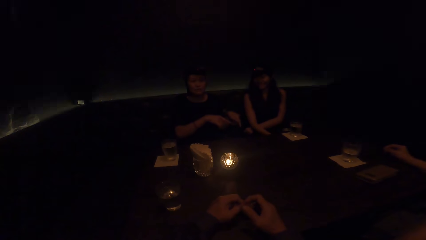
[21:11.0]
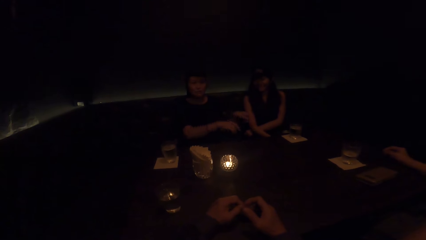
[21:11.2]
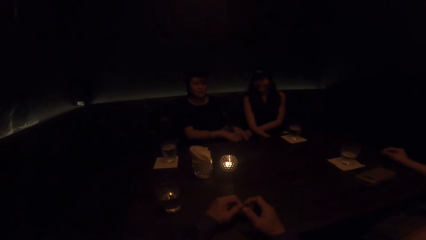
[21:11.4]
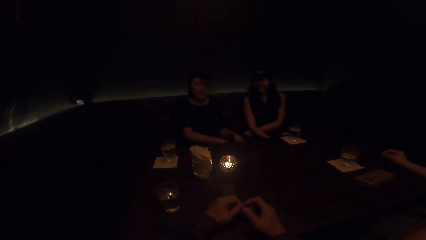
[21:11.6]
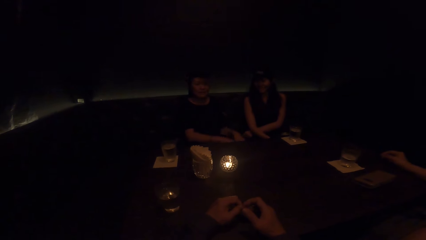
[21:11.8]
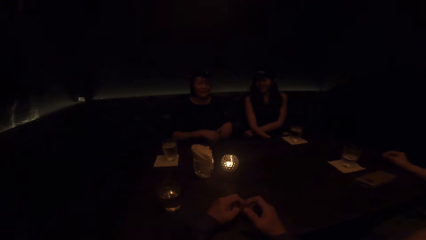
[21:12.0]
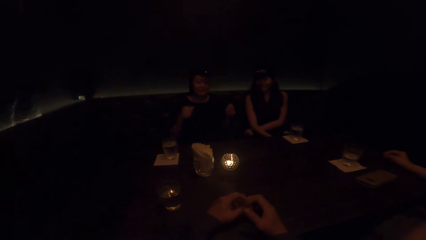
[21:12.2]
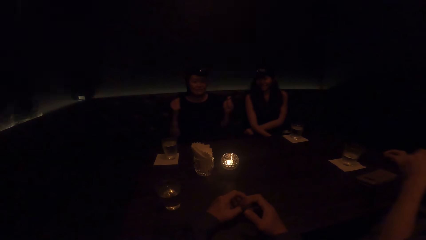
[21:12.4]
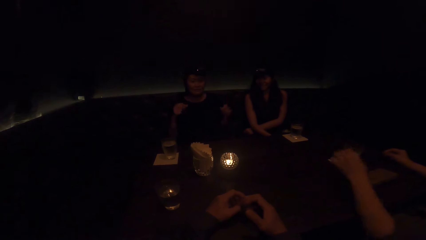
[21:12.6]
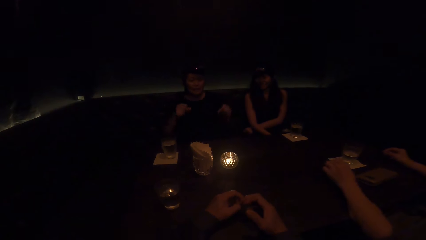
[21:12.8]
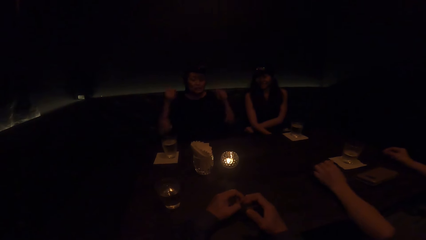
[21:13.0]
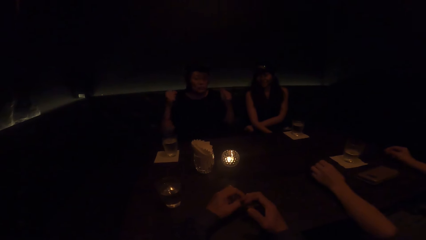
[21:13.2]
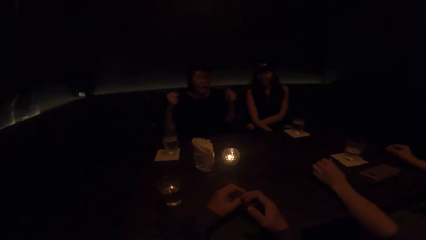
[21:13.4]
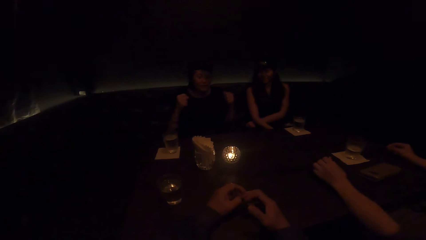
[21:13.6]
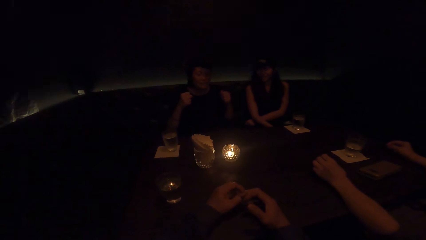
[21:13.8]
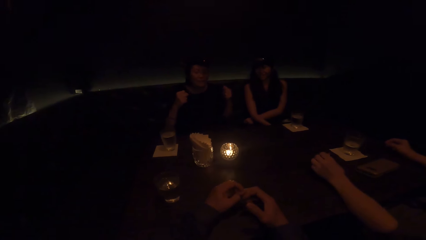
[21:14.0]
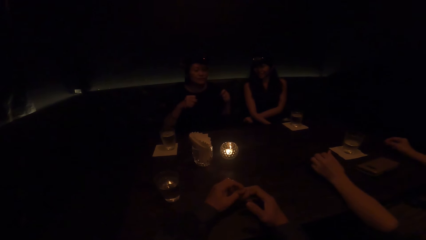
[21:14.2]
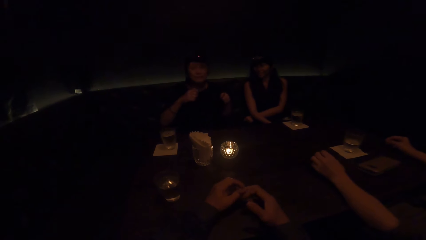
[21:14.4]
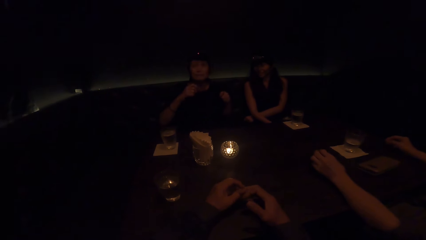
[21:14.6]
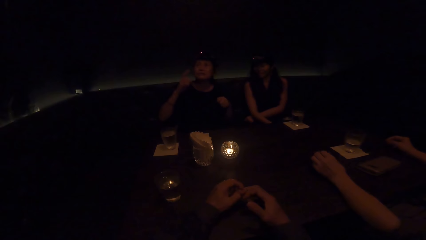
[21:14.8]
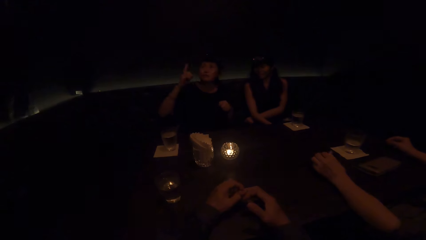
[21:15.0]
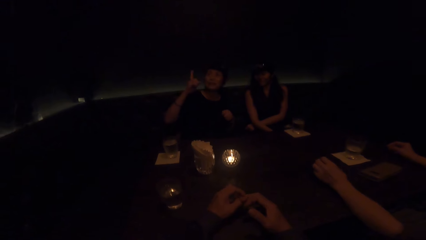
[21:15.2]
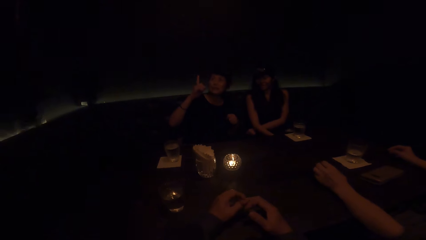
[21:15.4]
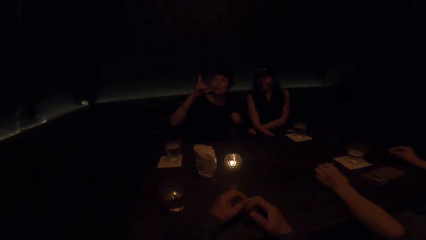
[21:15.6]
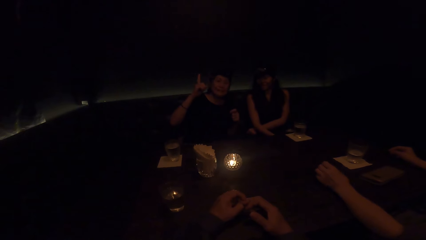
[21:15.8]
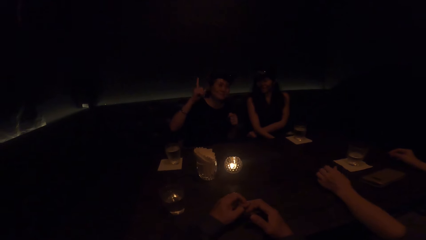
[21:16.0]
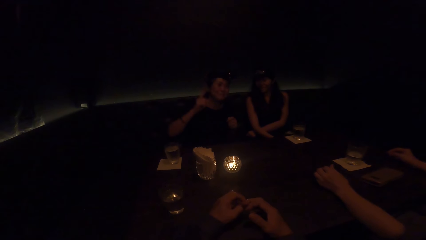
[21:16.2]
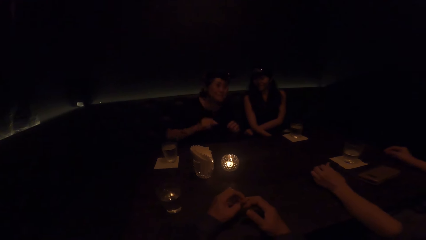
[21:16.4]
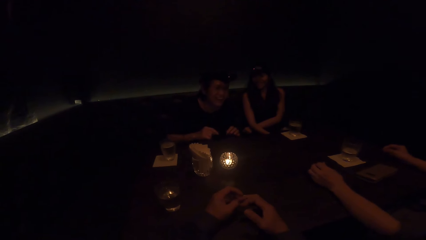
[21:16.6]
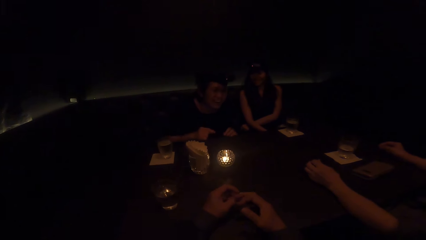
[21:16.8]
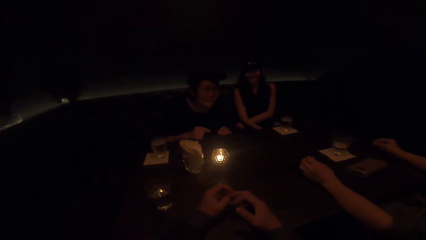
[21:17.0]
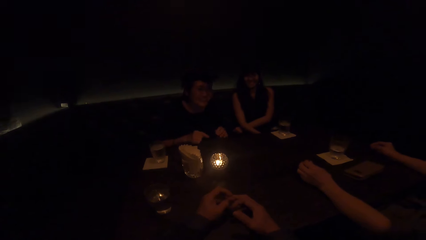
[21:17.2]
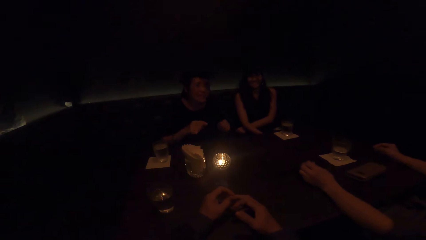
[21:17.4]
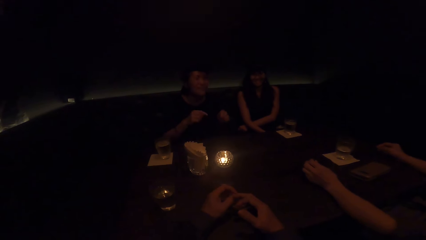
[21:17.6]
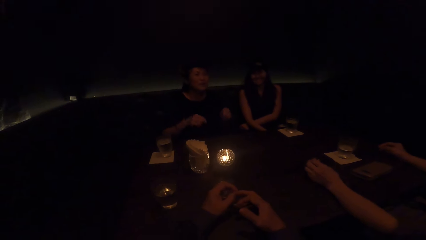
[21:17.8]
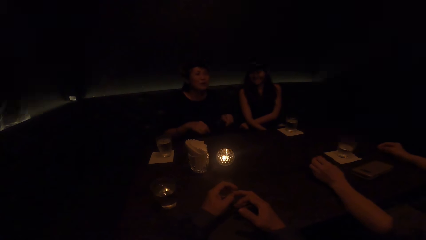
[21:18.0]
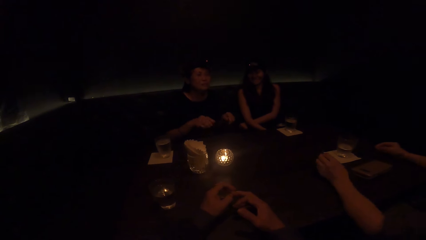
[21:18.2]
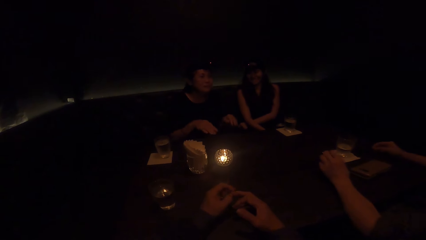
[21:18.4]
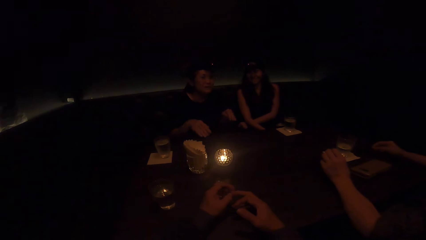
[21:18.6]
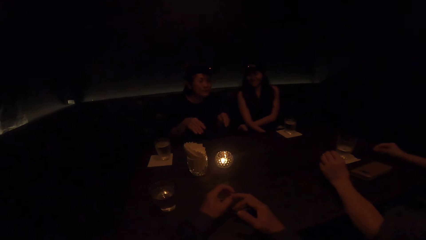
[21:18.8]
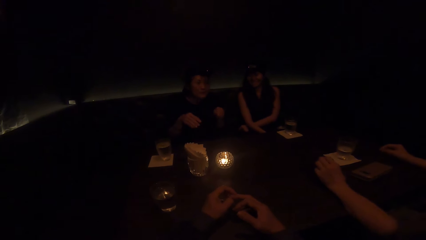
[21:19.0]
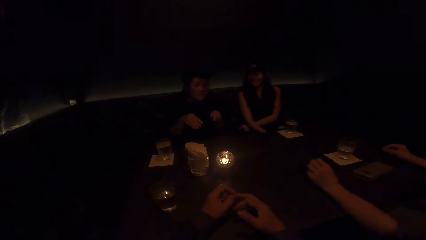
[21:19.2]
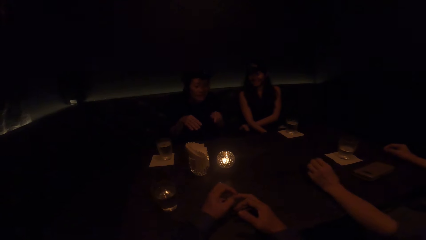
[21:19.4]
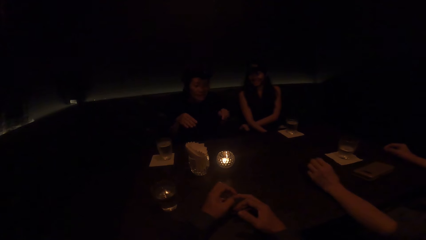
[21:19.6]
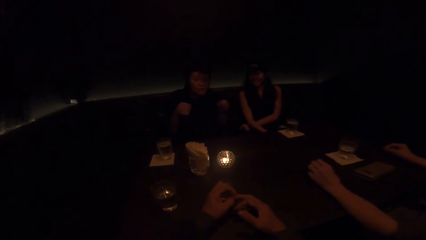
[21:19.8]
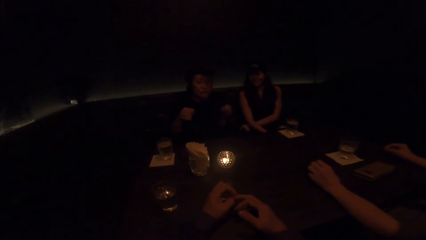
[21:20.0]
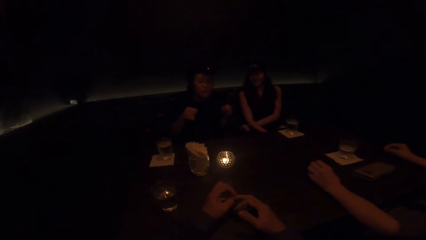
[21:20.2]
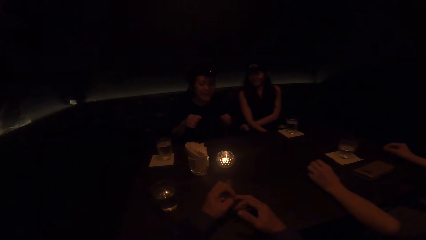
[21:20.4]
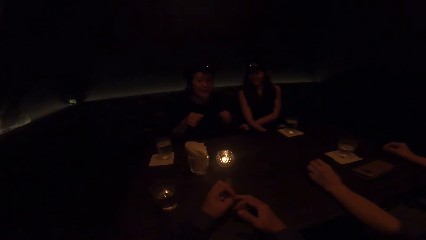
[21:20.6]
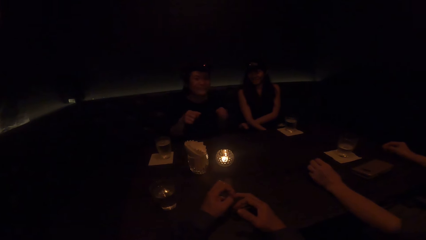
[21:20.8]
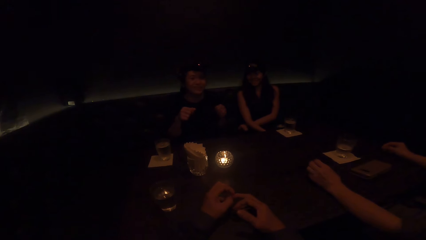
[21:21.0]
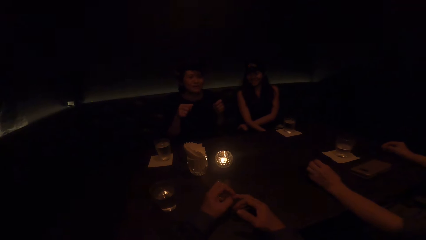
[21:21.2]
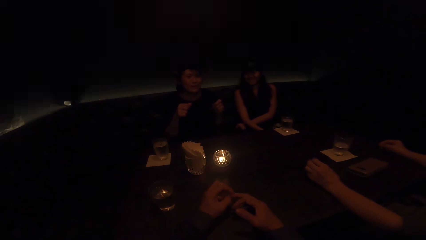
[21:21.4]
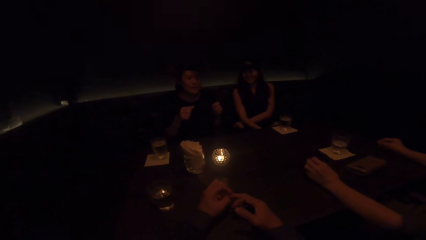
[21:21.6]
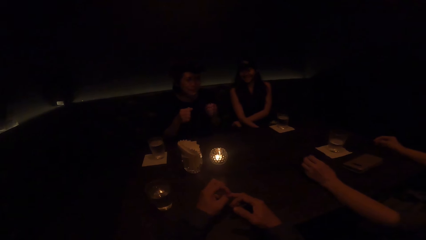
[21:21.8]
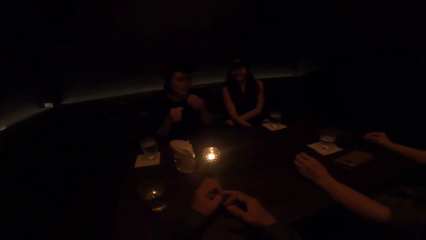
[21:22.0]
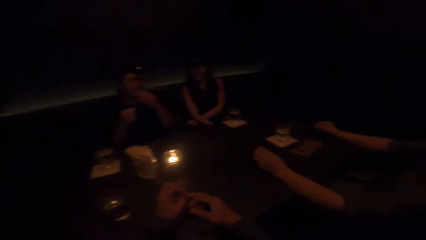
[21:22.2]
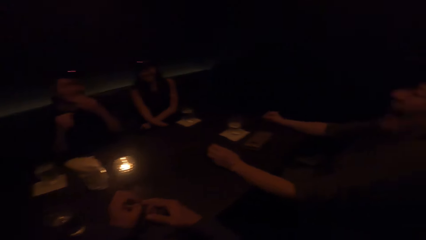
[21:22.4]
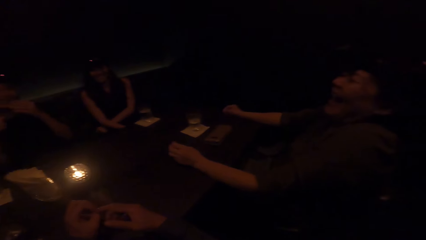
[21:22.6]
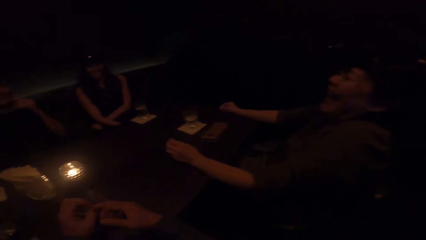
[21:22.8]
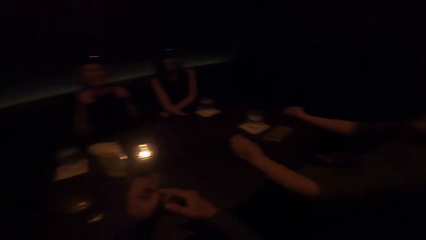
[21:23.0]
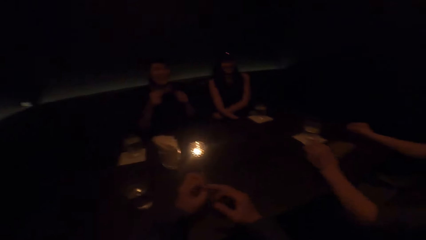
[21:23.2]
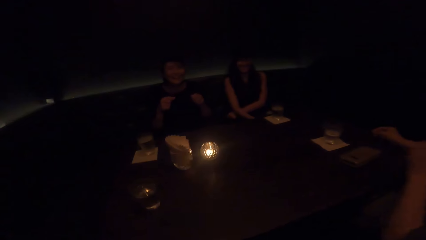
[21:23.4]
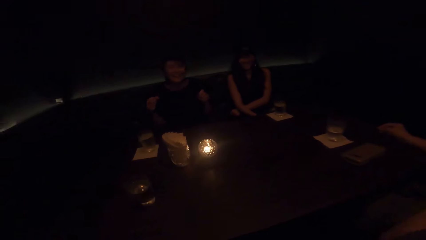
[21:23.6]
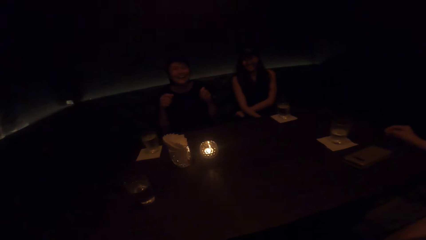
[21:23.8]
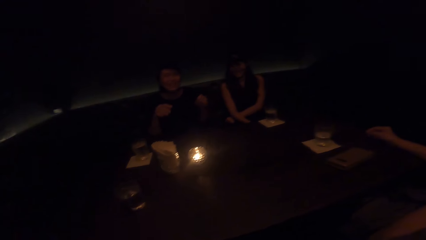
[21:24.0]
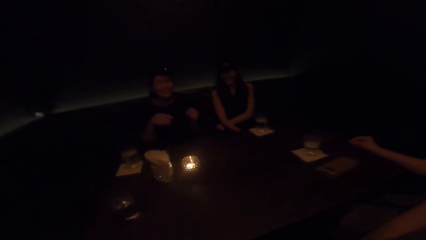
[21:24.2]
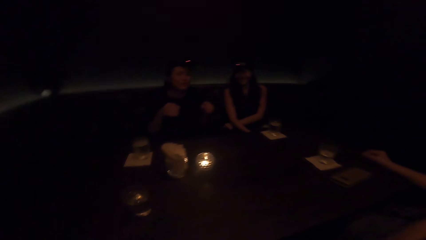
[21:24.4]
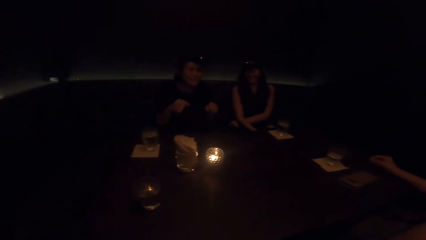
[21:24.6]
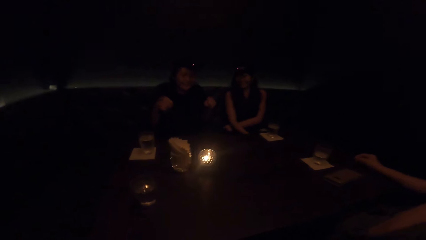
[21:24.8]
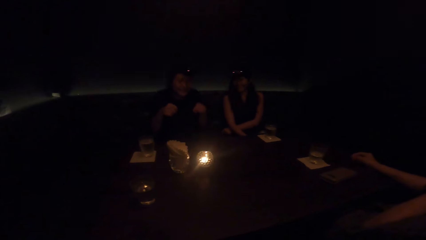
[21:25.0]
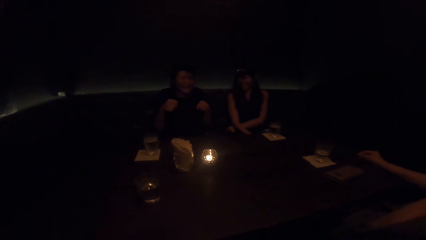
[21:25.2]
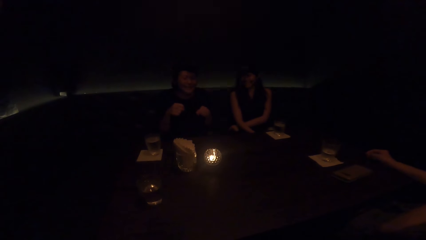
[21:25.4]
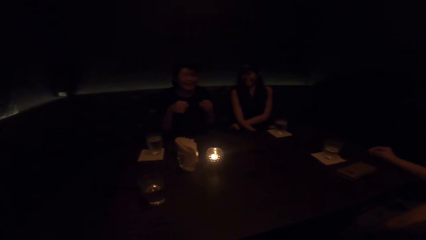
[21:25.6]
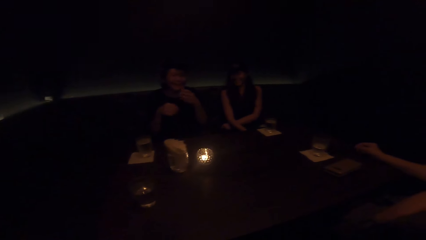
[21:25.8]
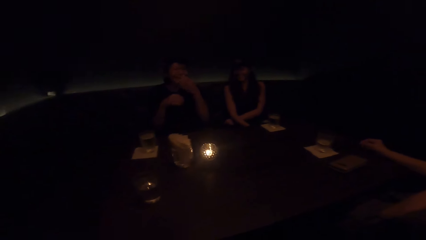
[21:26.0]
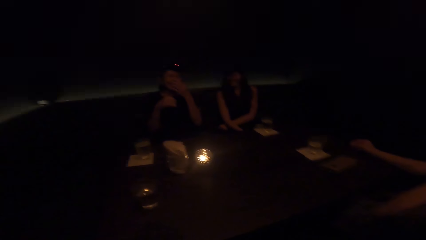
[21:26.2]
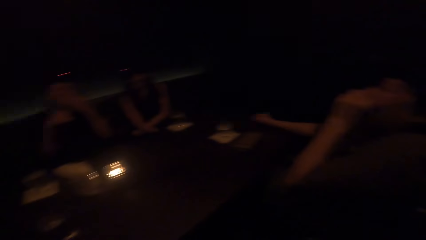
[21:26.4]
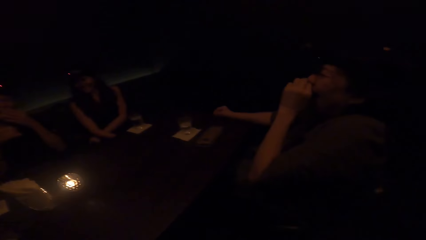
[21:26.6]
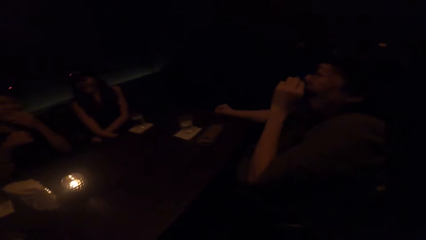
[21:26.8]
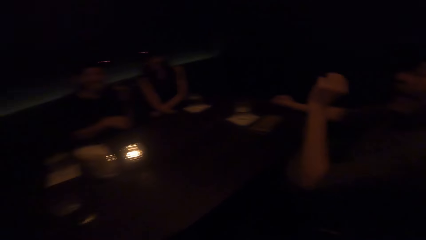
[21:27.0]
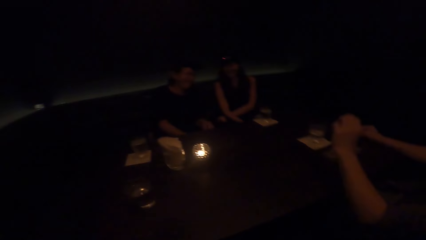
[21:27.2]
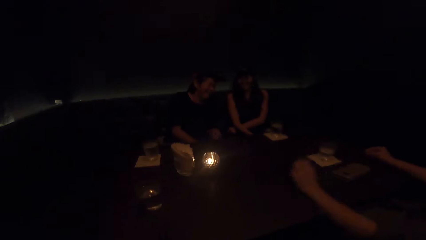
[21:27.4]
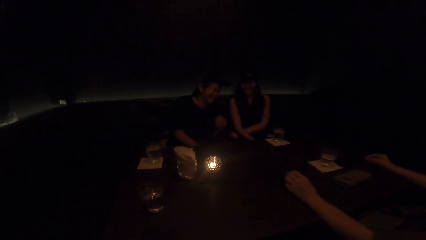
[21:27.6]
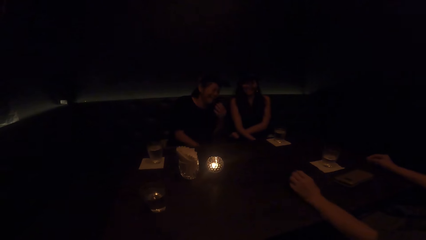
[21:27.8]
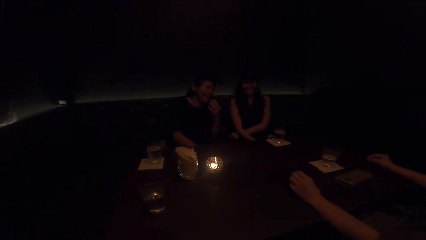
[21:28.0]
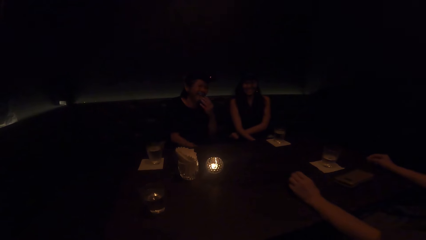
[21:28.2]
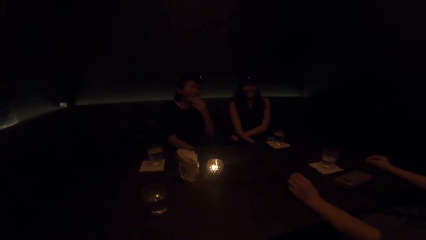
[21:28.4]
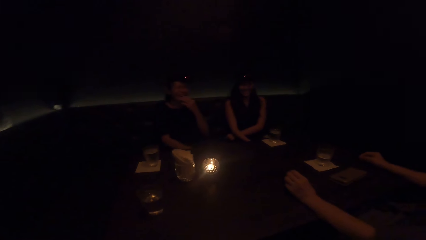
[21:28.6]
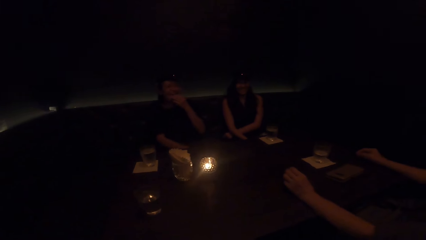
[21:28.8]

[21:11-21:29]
A woman puts her hand on the table. Another woman laughs. The camera wearer laughs. A third woman looks at the second woman. The first woman laughs.
